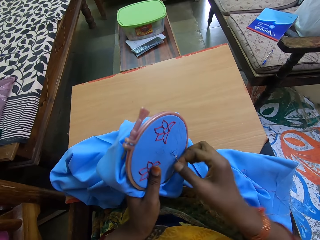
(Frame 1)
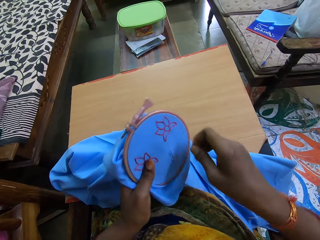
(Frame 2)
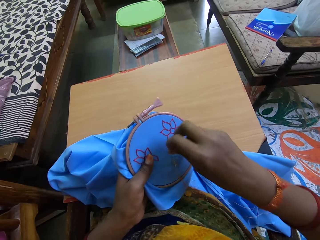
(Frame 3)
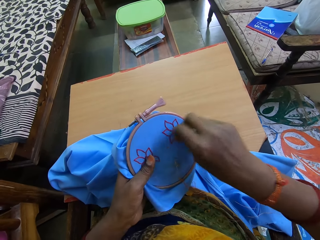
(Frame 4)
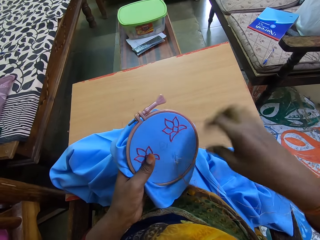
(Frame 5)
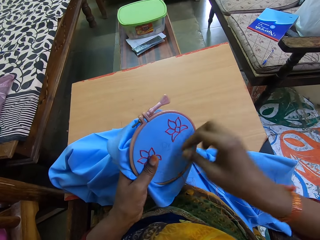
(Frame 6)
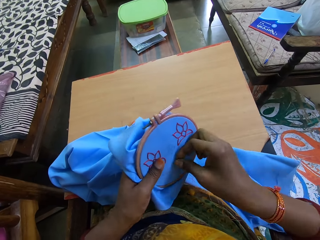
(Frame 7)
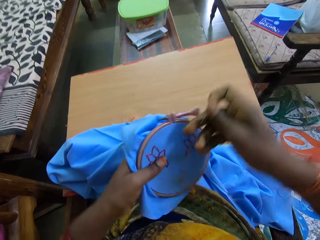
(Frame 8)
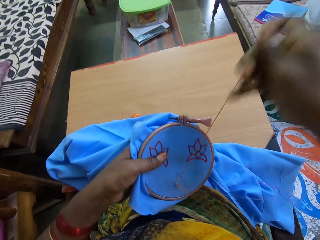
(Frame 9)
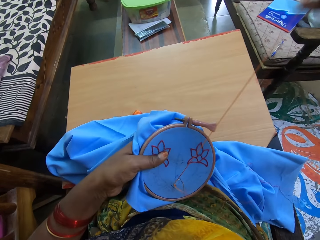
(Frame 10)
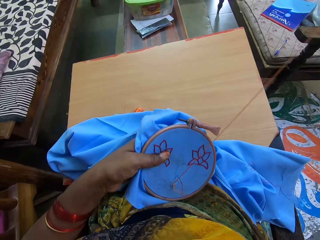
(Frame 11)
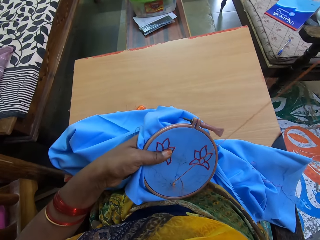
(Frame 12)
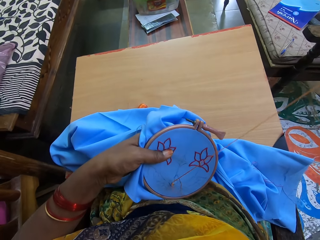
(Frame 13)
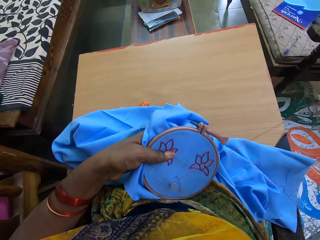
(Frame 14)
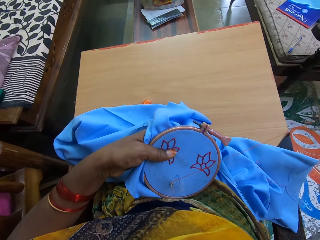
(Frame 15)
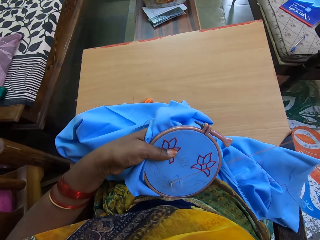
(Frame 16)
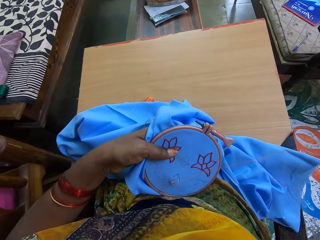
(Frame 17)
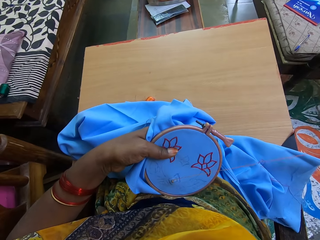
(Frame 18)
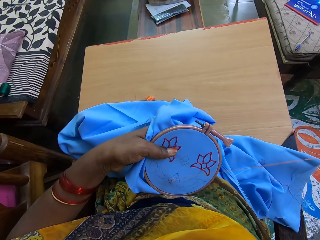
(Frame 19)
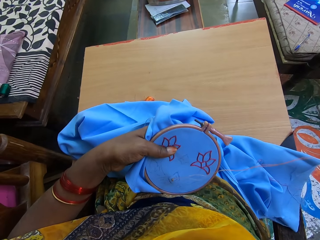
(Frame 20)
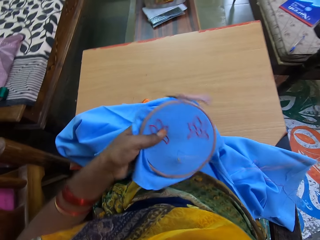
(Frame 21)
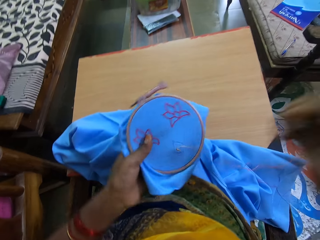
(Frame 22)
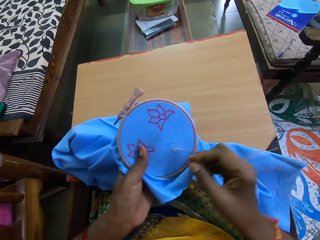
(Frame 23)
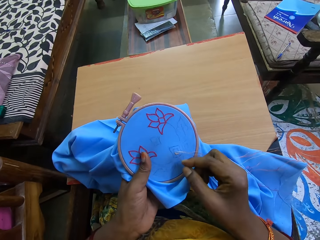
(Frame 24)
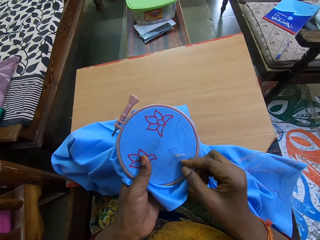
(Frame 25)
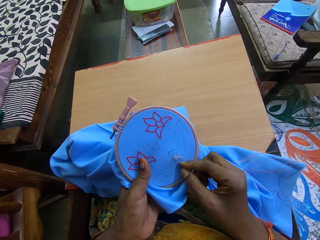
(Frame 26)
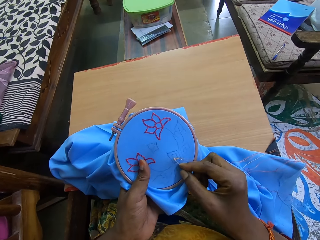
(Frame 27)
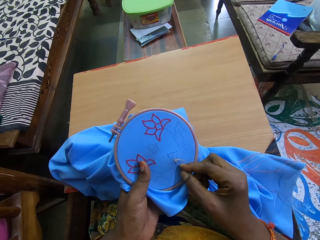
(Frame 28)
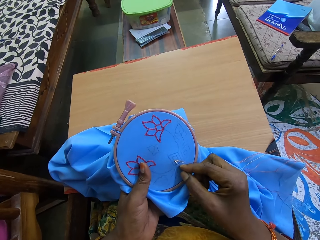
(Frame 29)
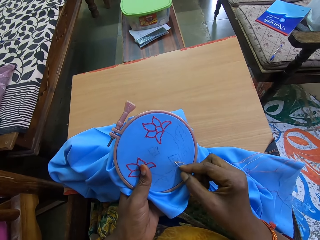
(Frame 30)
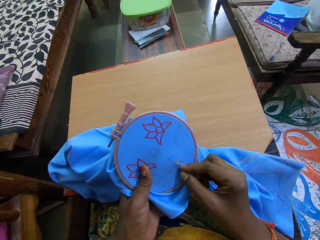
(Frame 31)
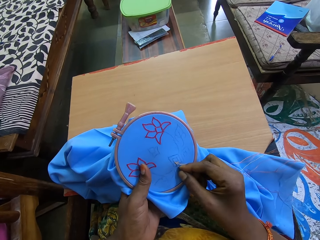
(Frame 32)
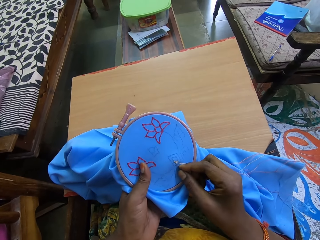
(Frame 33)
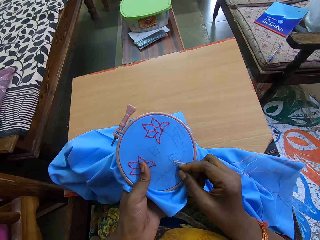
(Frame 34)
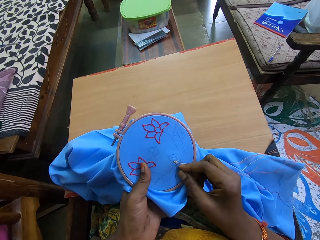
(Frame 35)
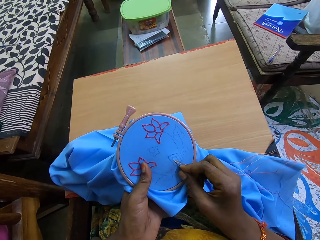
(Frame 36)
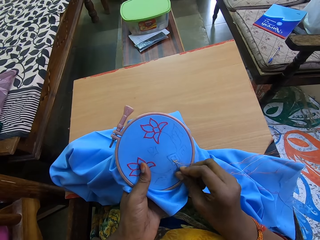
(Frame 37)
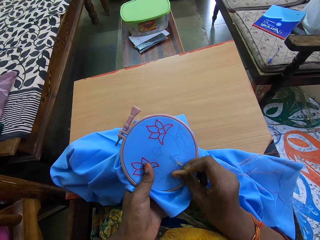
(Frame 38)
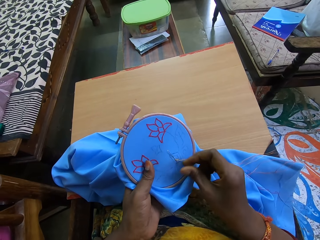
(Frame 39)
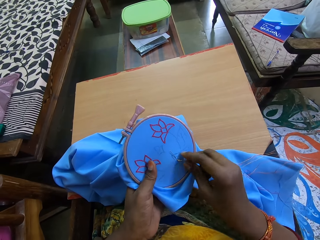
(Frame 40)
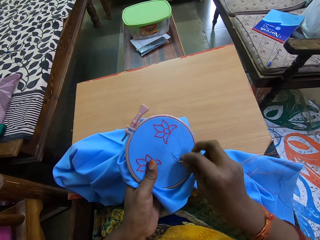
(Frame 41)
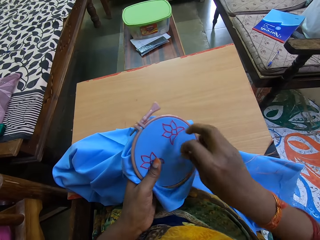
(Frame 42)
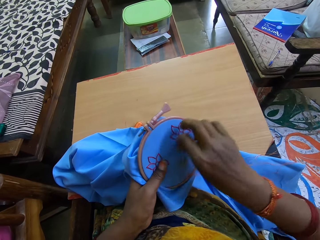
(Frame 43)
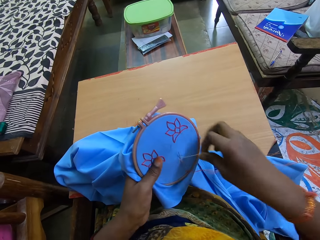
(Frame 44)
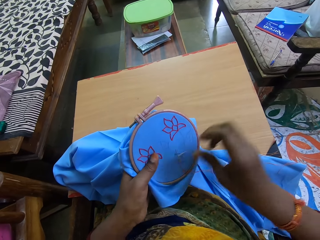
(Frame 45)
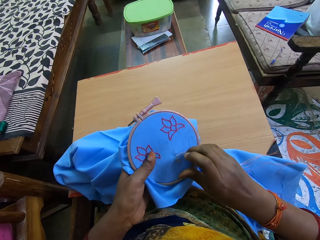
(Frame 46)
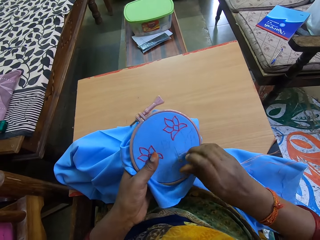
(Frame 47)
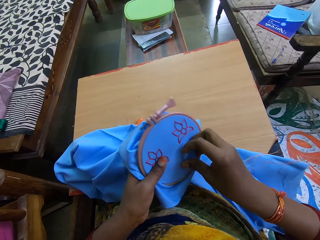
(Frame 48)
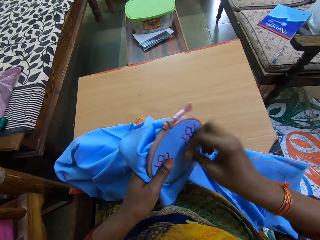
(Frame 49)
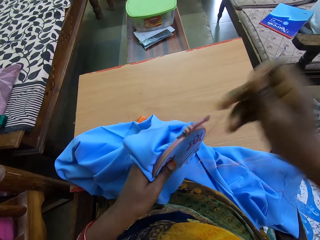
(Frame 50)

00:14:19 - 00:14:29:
The camera wearer rotates the seed bead embroidery.

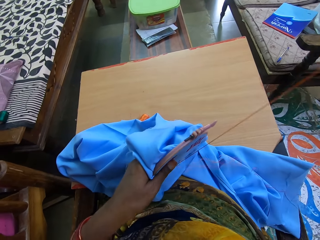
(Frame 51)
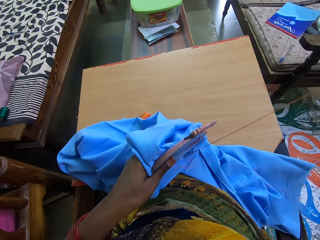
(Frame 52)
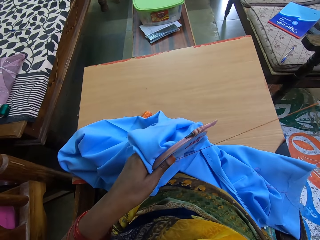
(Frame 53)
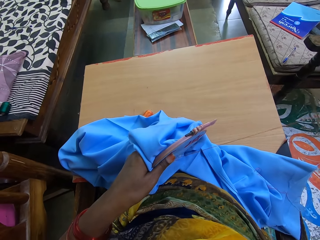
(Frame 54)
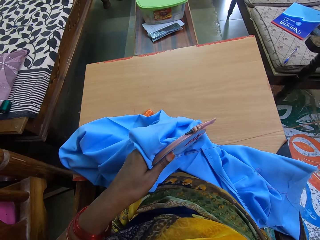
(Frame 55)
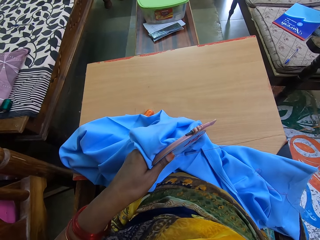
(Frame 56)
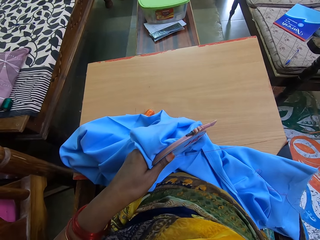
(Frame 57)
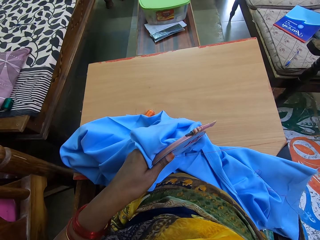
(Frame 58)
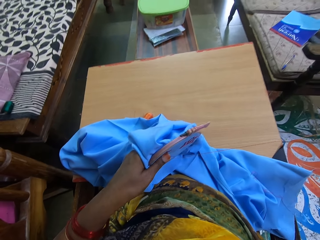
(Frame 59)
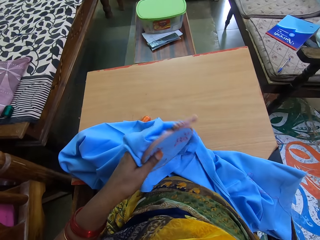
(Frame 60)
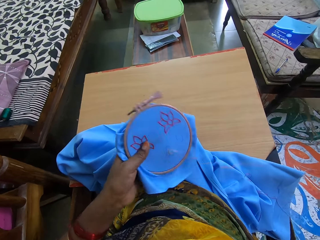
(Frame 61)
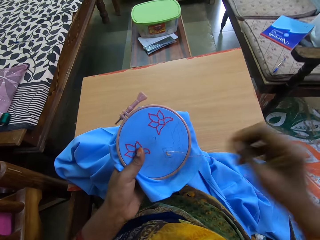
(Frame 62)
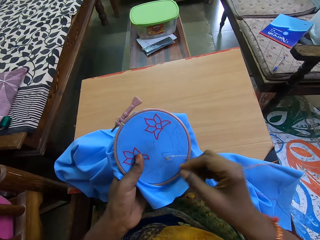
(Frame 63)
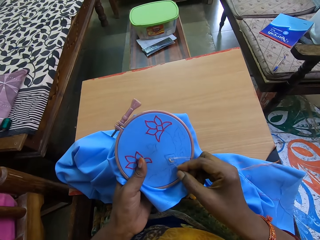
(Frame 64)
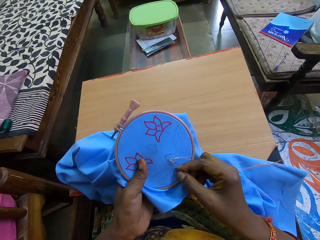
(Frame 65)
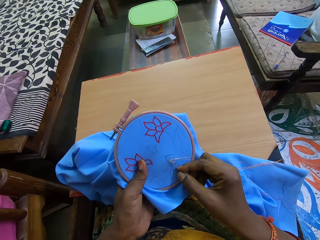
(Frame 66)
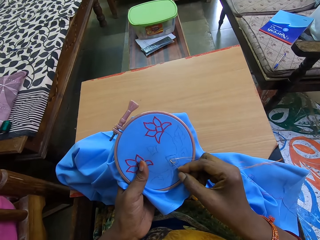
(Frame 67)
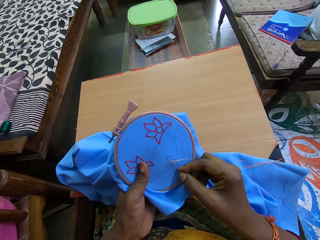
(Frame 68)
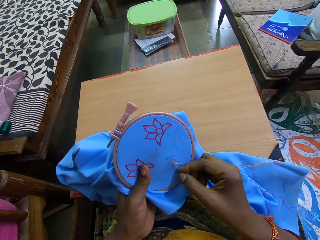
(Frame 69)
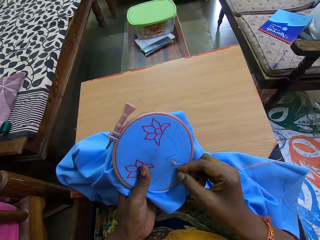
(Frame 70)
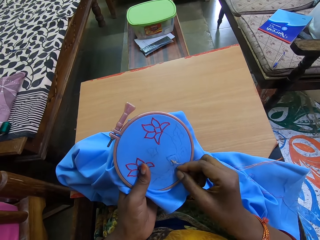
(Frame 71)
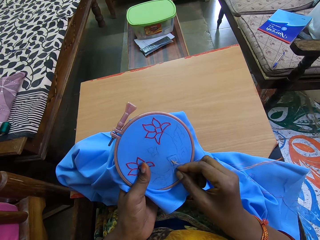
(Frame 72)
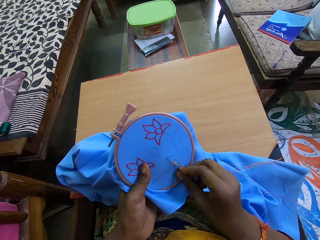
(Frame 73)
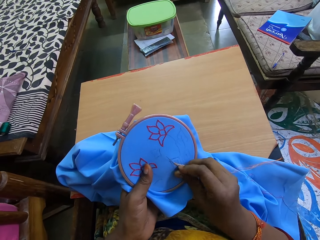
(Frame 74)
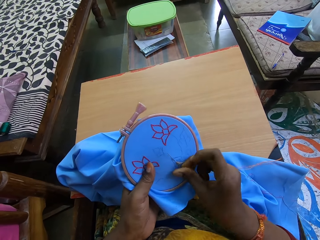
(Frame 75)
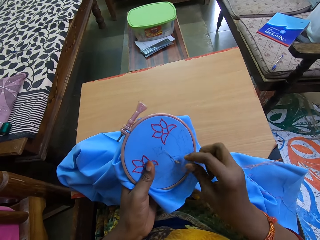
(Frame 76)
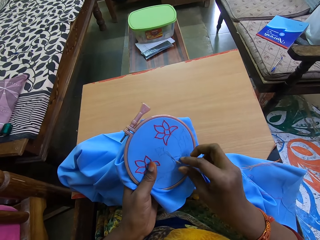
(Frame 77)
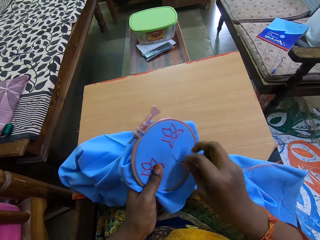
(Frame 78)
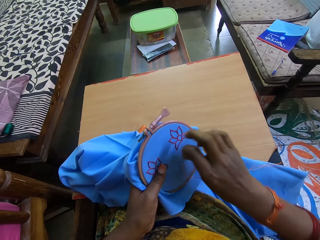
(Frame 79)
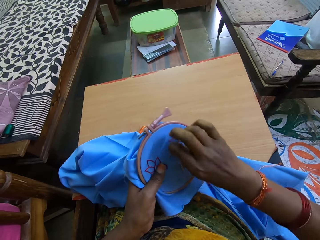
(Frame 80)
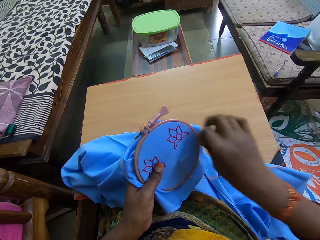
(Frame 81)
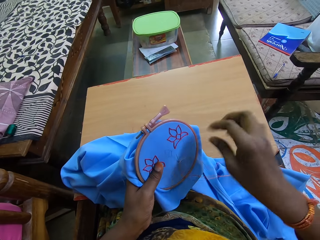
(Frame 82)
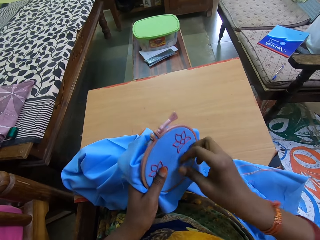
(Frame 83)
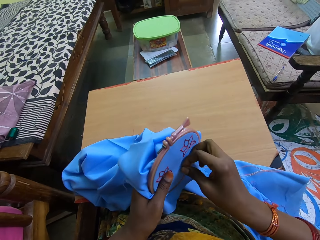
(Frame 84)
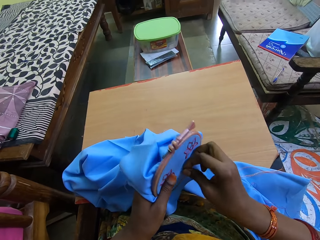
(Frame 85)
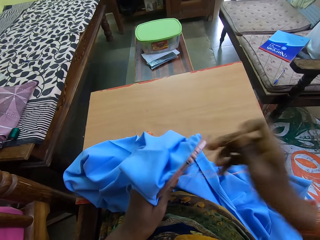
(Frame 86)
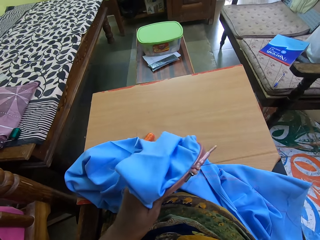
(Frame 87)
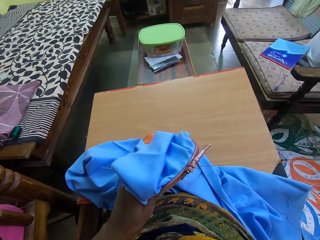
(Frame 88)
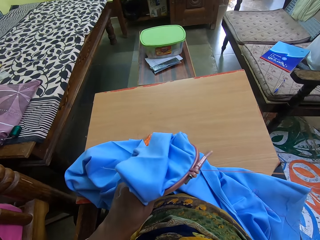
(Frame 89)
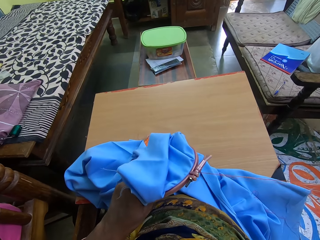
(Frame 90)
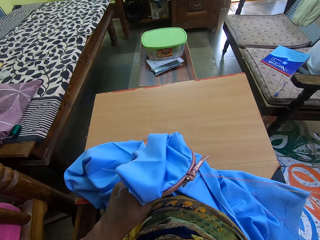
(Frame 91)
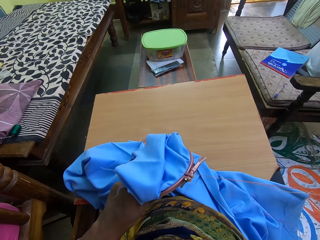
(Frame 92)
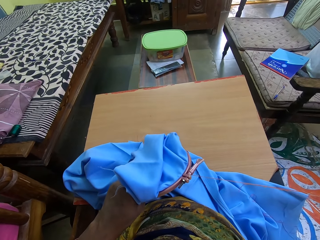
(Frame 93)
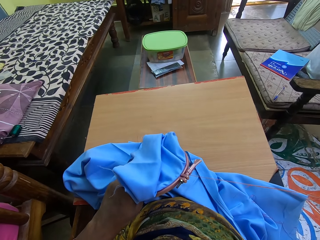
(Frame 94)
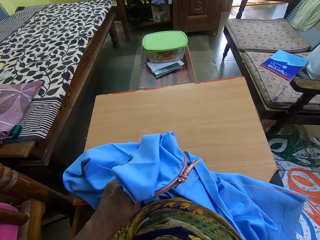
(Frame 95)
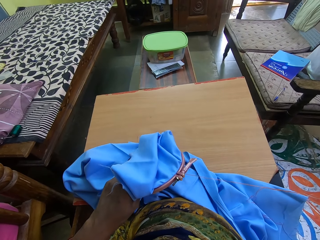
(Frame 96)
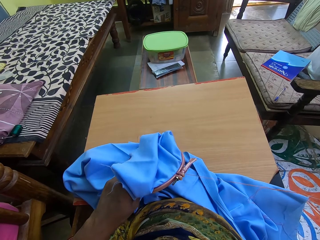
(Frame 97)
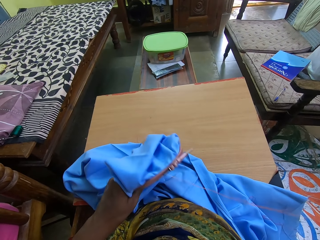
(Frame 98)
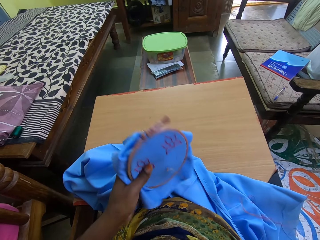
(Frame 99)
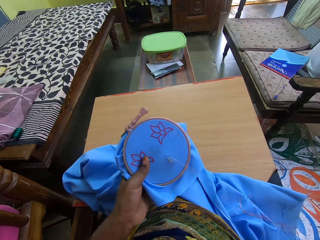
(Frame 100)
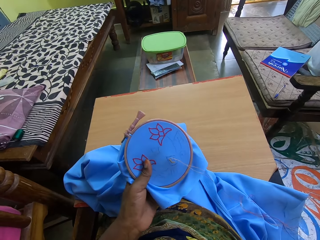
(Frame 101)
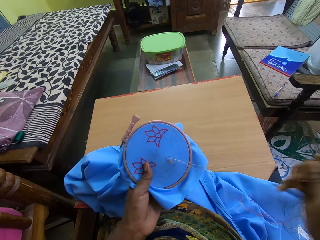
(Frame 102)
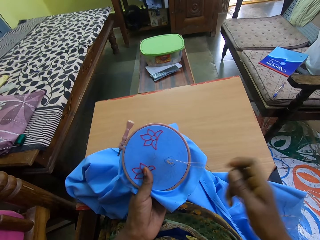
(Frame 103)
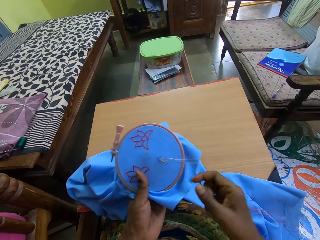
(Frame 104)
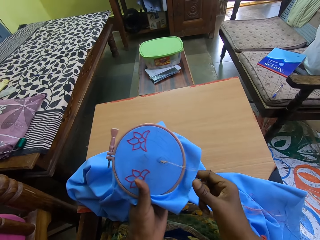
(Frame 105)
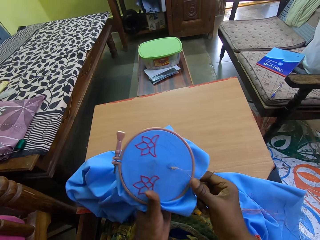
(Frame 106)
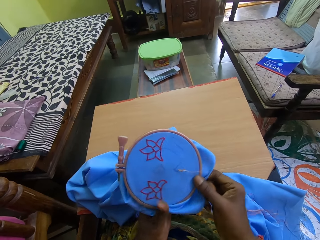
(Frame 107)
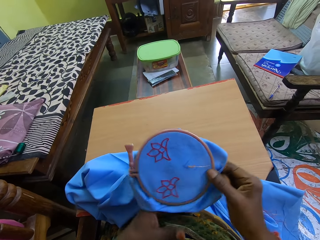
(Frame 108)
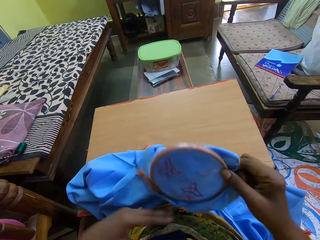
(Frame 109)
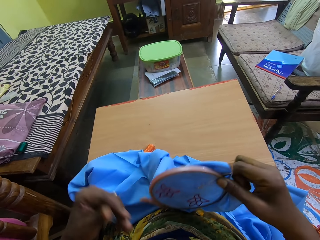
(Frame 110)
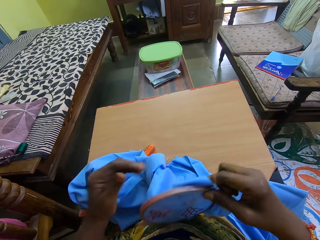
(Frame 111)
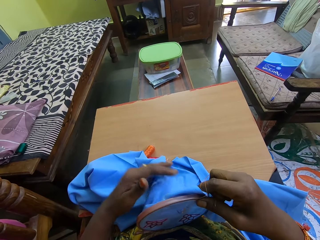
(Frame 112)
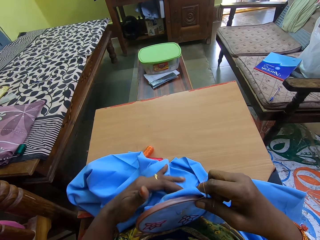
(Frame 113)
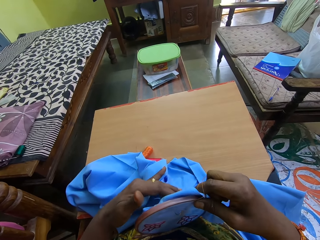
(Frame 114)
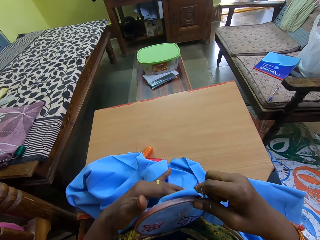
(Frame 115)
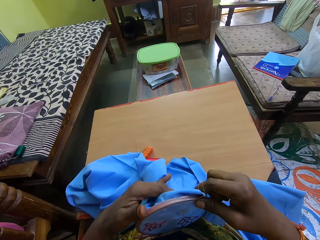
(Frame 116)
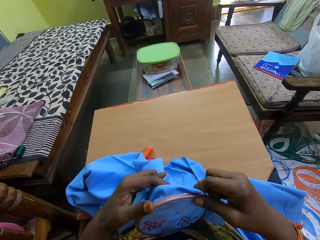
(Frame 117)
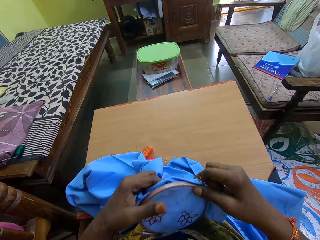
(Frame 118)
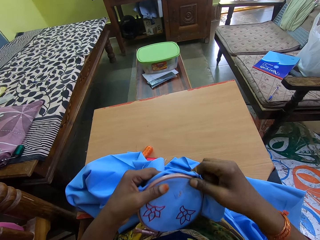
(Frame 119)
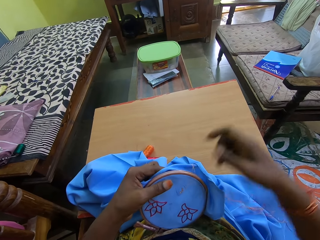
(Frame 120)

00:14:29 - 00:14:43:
The camera wearer looks around. She moves the thread around the needle. She passes the blue cloth and the embroidery hoop from her left hand to her right hand. She holds the blue cloth and the embroidery hoop with both hands. She touches the back of the cloth with her left hand.
